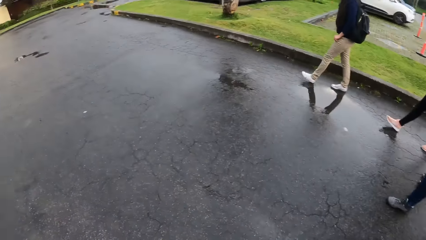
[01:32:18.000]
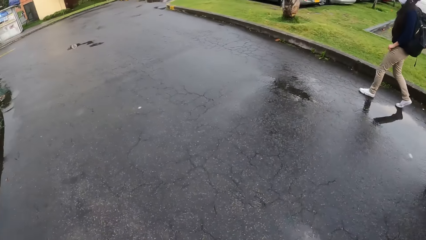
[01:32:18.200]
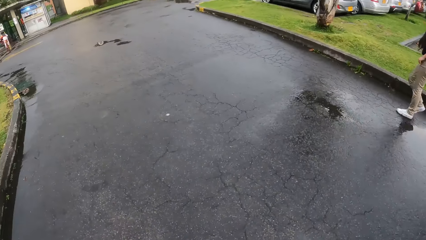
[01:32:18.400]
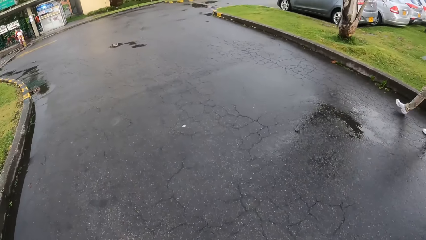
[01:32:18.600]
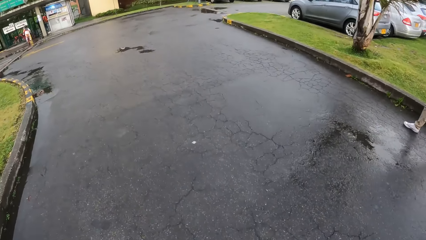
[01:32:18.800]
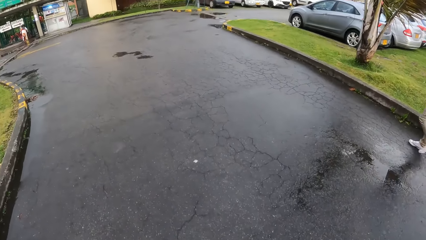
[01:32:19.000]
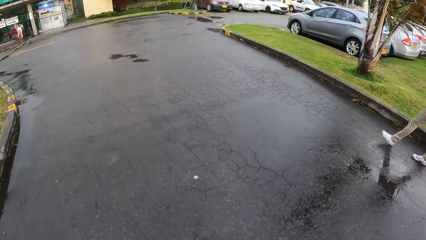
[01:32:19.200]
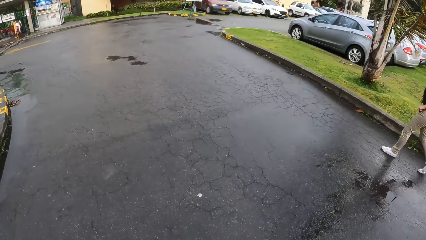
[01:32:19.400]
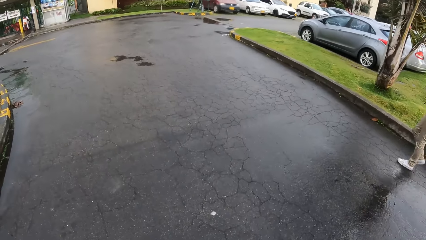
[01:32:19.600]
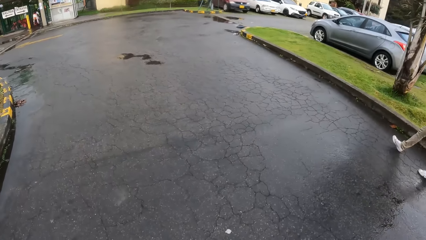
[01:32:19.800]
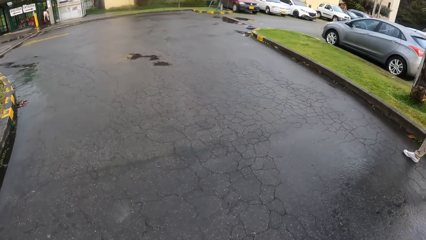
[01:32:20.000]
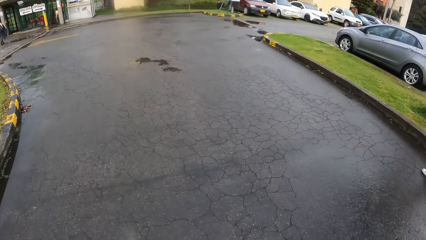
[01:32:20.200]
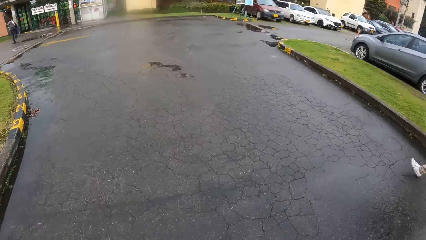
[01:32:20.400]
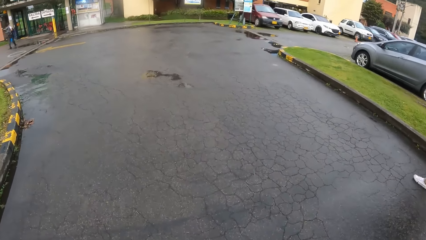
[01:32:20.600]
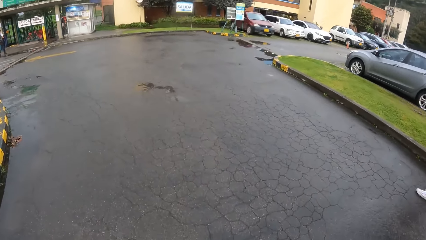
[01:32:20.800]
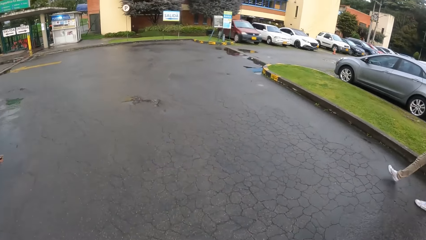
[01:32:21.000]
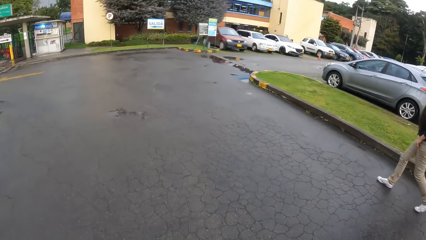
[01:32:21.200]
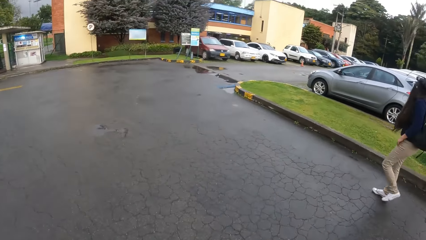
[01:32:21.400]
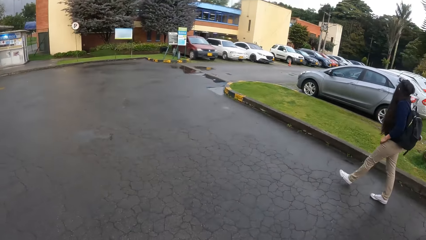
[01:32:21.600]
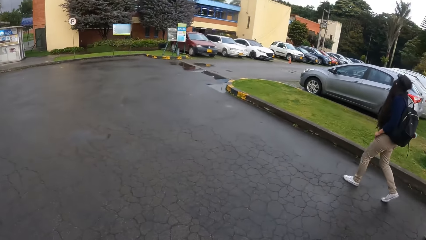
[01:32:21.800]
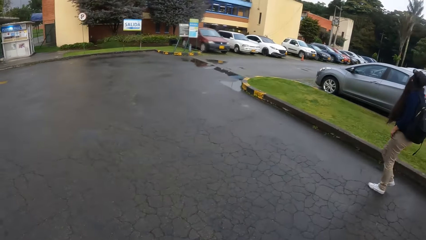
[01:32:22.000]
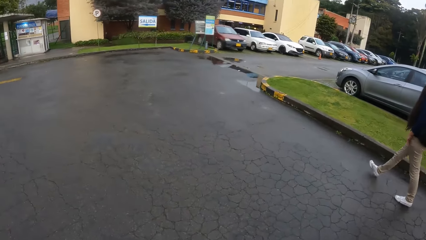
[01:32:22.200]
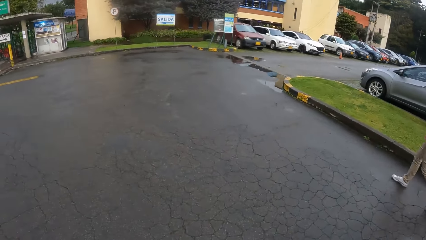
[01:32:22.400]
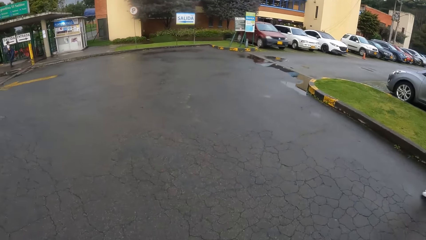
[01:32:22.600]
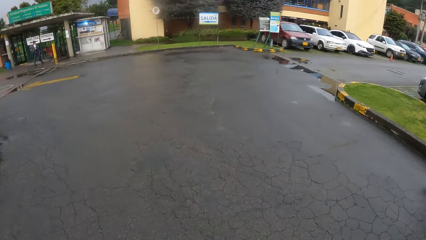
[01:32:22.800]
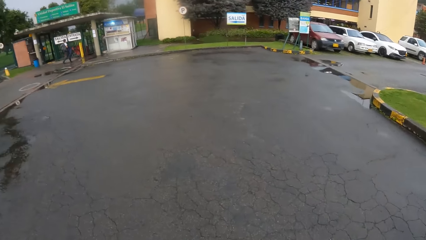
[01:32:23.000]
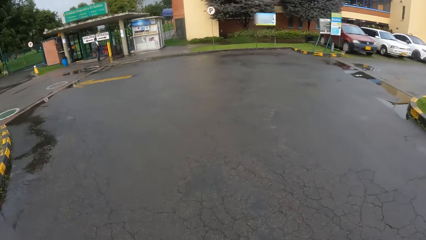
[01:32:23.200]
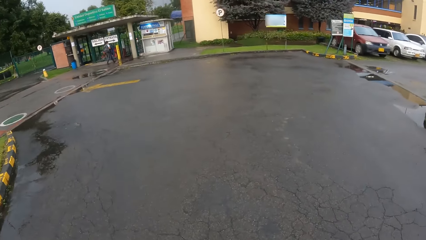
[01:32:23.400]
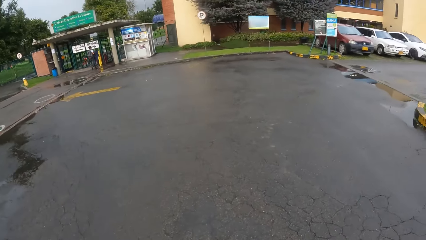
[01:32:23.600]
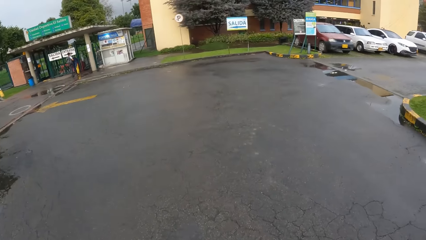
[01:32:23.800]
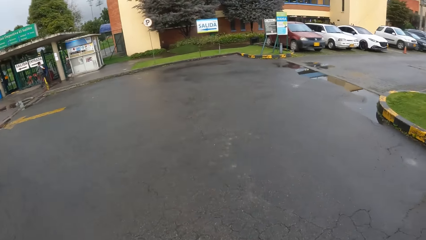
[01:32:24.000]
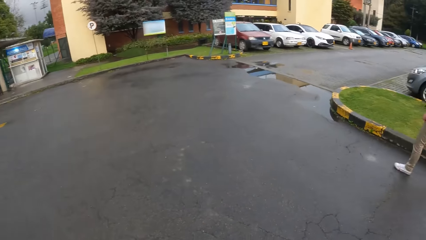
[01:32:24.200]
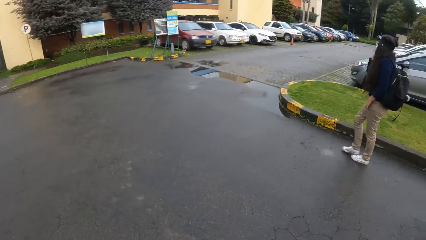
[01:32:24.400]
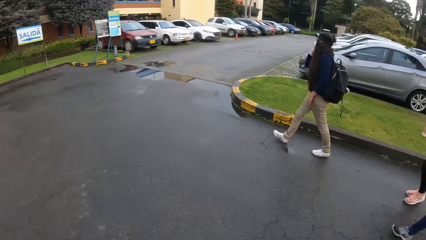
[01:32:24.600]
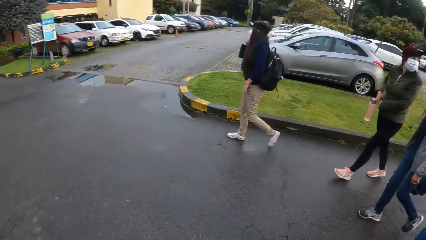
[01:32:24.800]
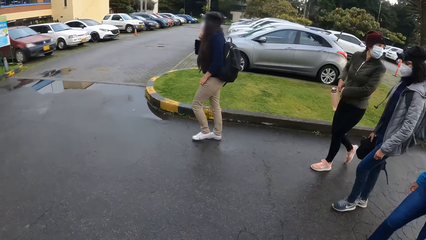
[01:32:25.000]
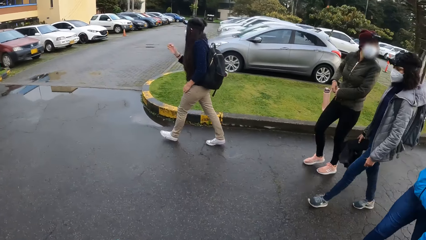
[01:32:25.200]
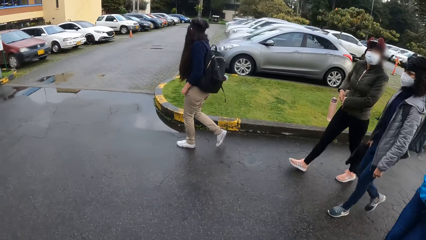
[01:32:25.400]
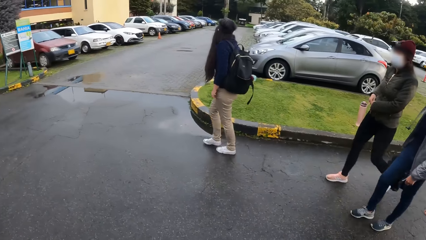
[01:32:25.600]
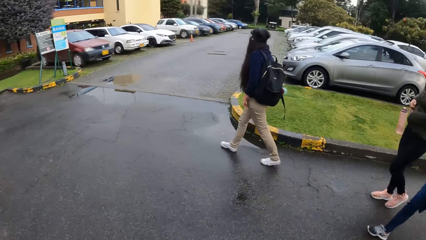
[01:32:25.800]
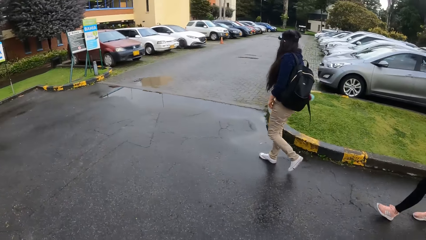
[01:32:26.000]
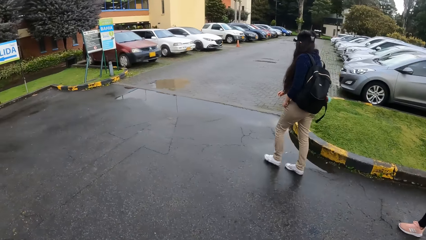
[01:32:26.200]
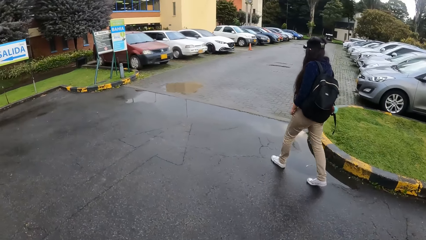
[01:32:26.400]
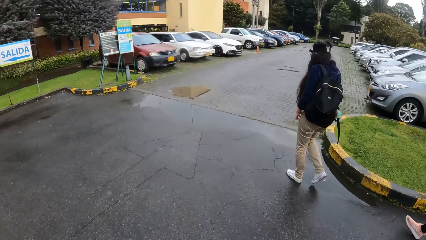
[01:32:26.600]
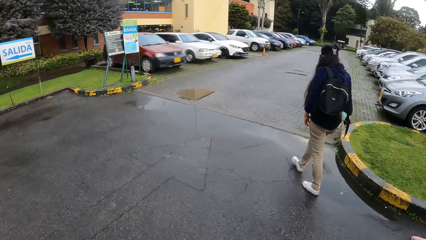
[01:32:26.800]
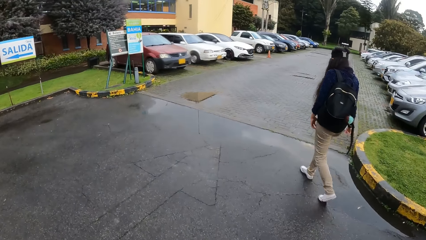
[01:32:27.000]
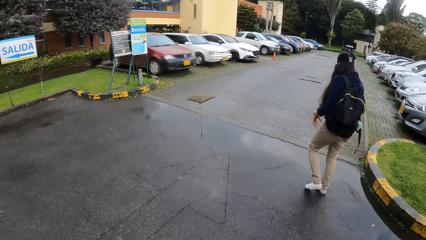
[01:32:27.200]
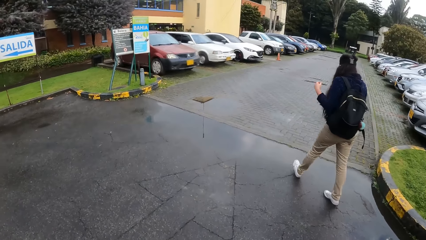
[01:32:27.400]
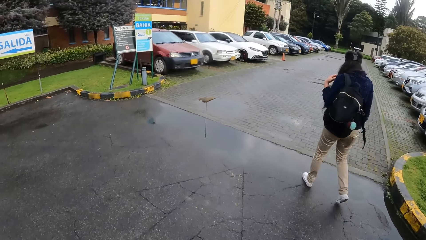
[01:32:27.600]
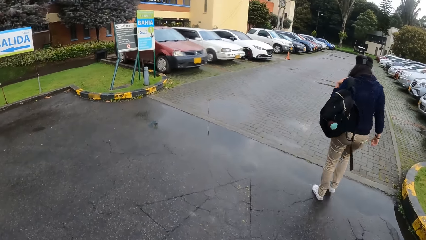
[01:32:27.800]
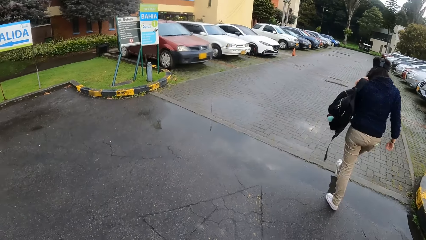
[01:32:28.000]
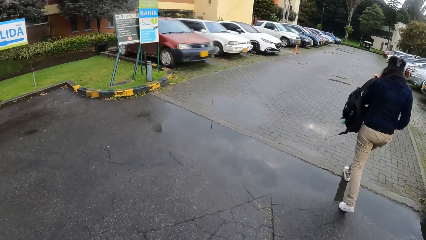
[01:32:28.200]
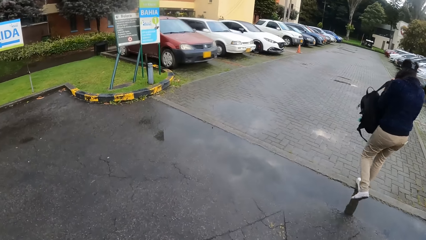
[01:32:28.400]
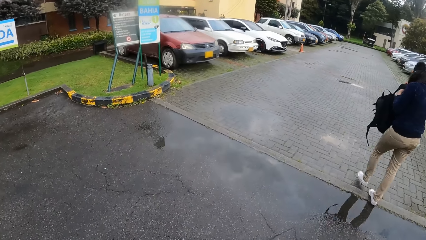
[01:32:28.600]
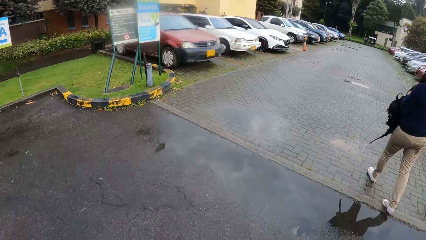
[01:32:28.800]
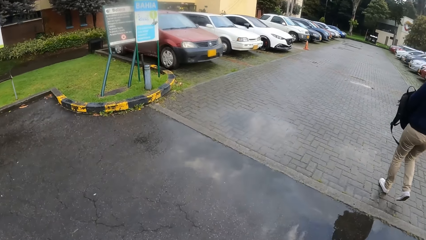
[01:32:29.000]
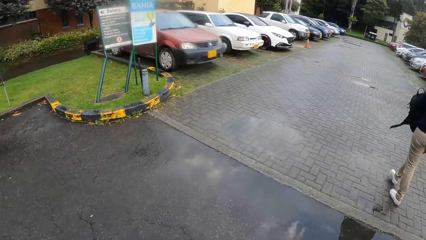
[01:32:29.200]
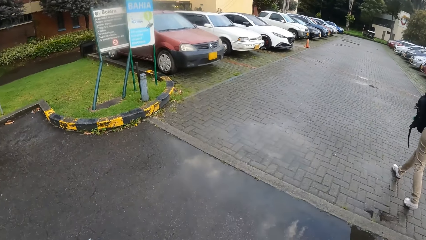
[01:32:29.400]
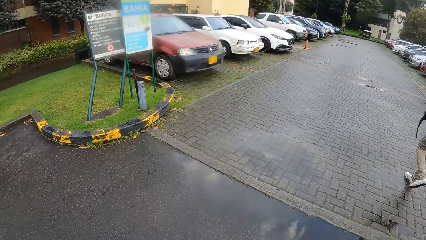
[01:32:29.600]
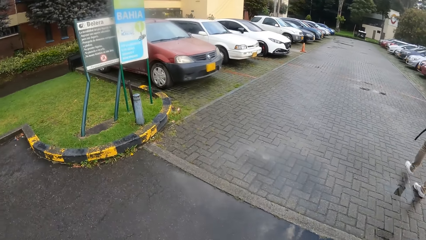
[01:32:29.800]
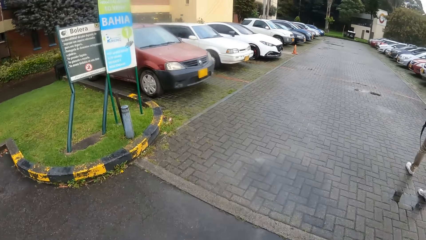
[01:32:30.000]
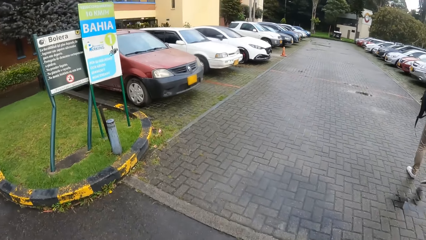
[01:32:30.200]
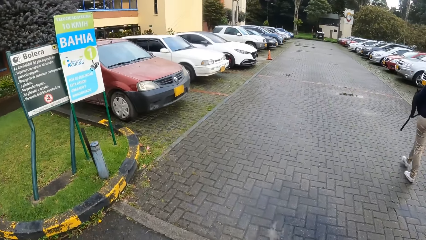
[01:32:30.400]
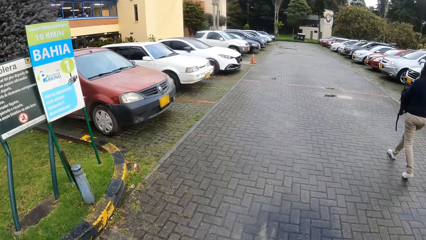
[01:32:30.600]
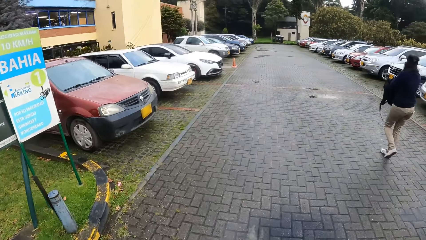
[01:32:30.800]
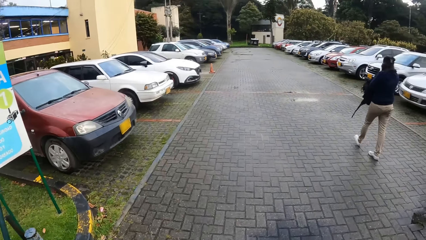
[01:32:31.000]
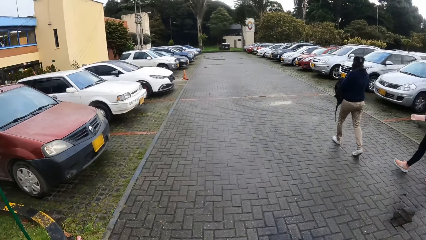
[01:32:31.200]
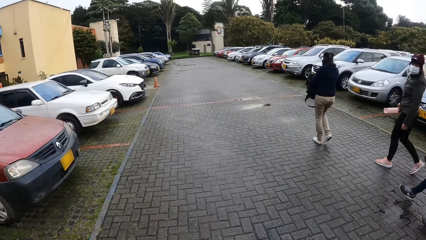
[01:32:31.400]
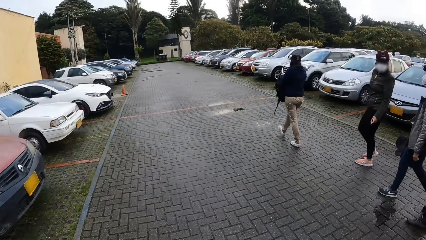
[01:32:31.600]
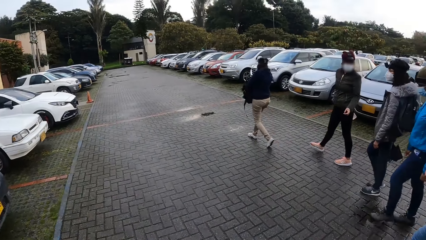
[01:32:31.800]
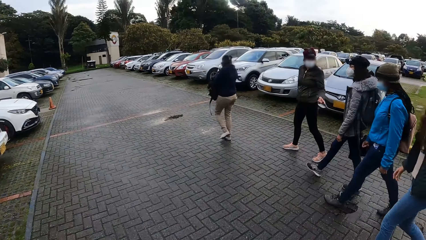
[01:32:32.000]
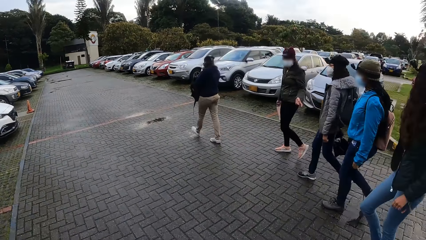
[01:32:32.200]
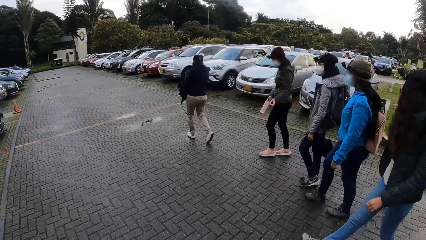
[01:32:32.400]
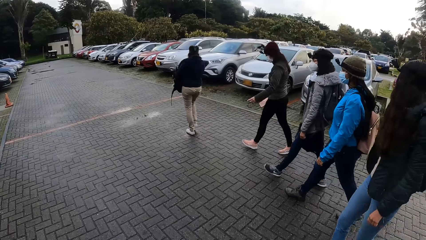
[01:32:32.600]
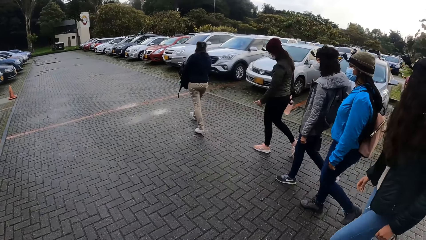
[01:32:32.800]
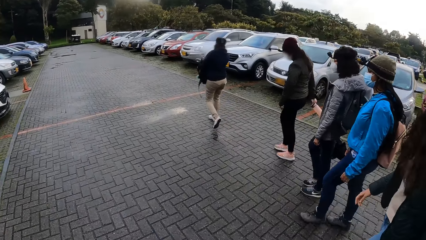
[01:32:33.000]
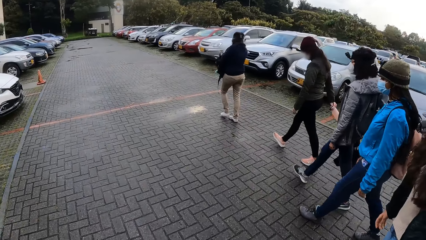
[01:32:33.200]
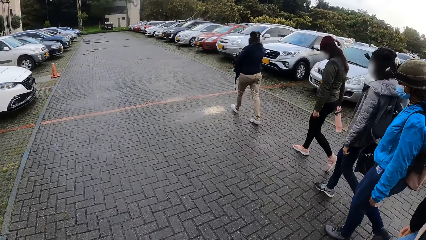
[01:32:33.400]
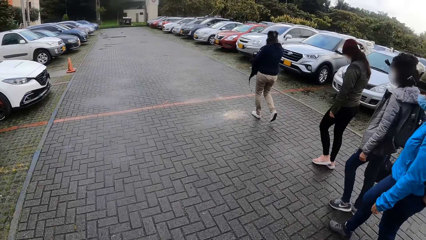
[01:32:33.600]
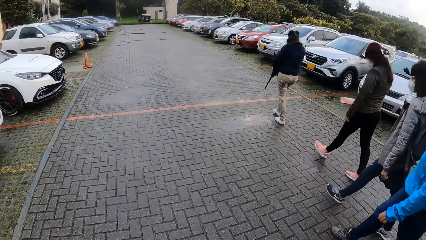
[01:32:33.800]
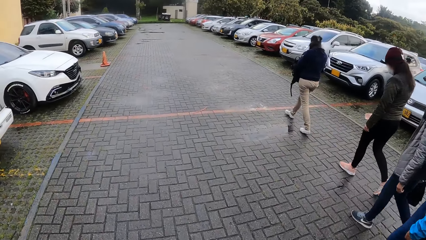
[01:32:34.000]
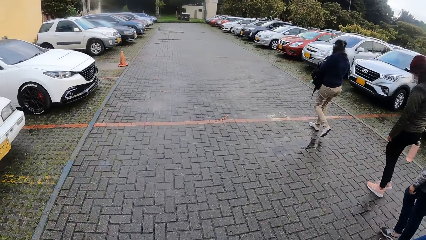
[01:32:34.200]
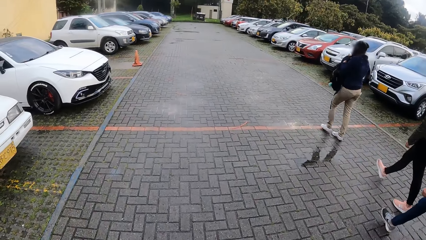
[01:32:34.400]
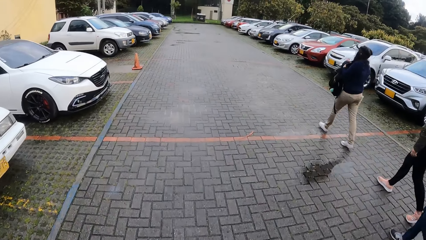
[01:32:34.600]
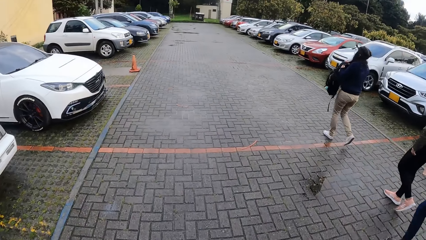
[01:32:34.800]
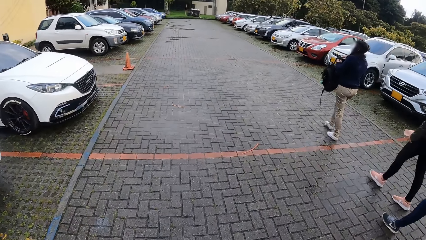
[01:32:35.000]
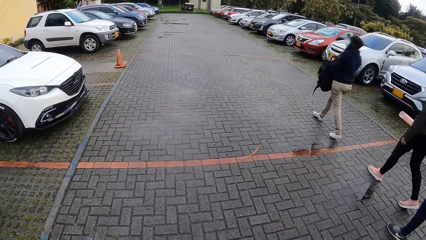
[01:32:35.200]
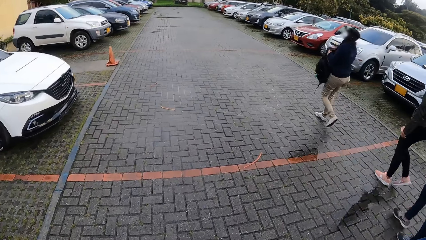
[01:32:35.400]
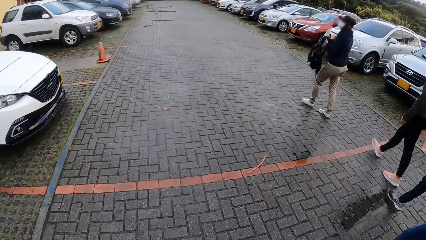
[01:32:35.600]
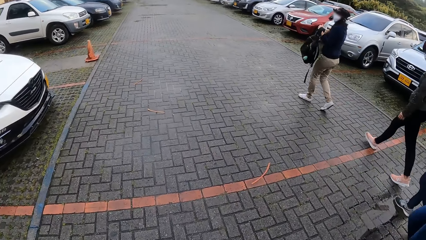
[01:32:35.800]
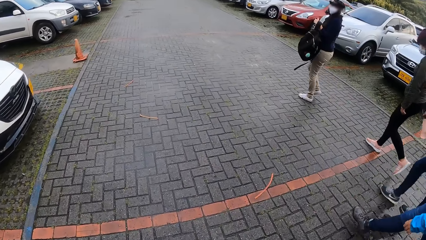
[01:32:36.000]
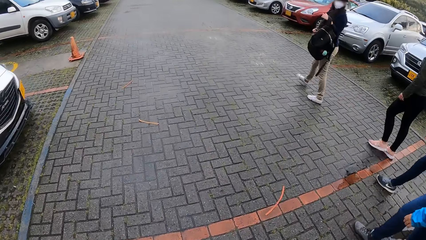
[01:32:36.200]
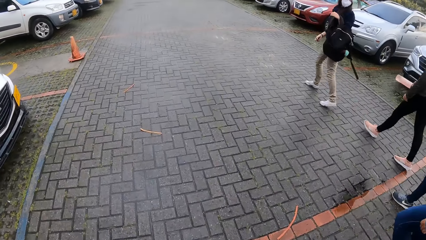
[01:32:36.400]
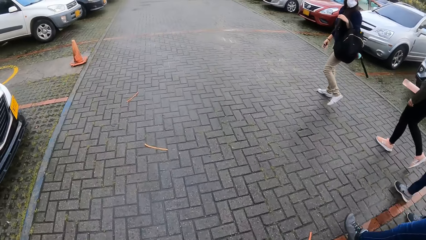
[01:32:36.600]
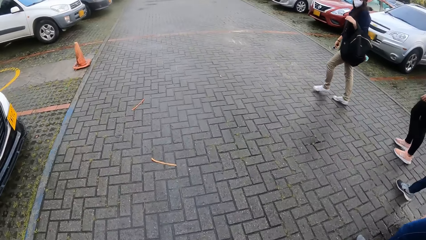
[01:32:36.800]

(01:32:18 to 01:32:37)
The camera wearer looks forward. They look around. They look forward. They walk.
